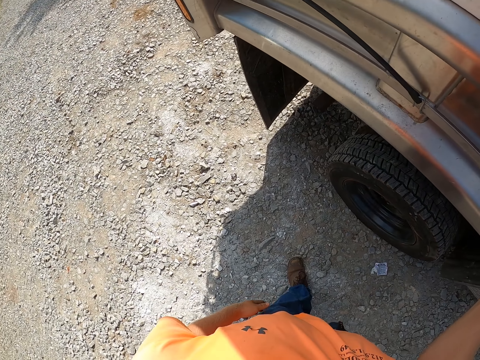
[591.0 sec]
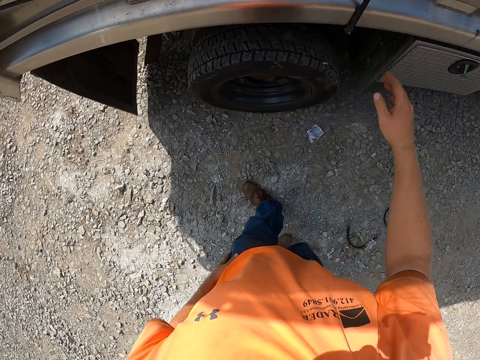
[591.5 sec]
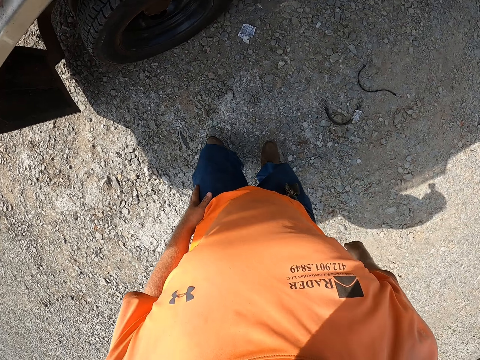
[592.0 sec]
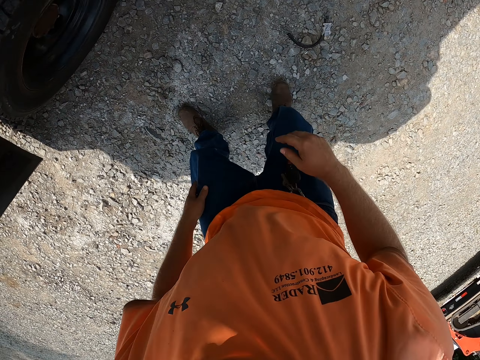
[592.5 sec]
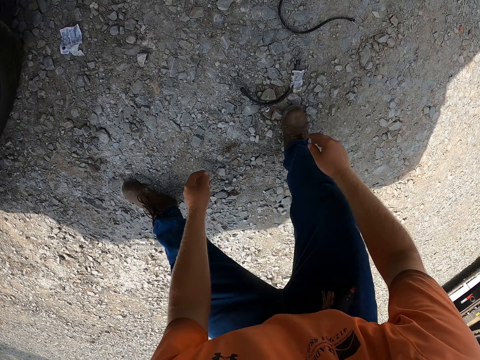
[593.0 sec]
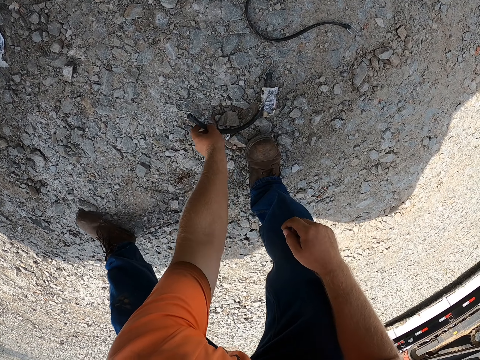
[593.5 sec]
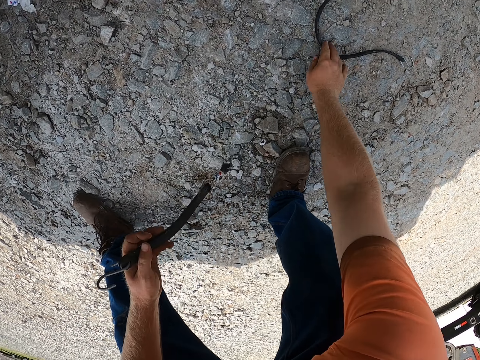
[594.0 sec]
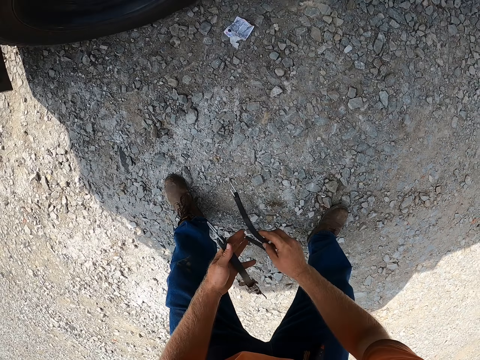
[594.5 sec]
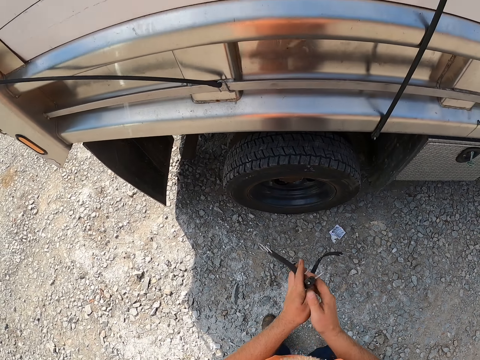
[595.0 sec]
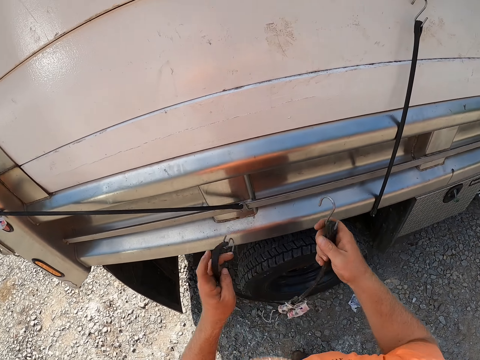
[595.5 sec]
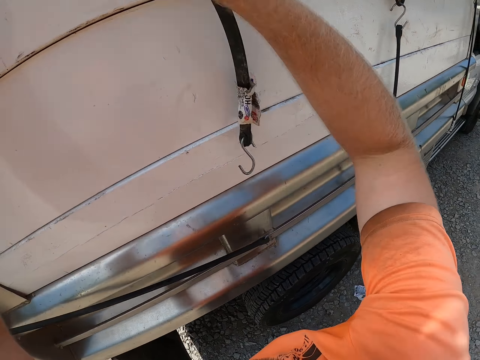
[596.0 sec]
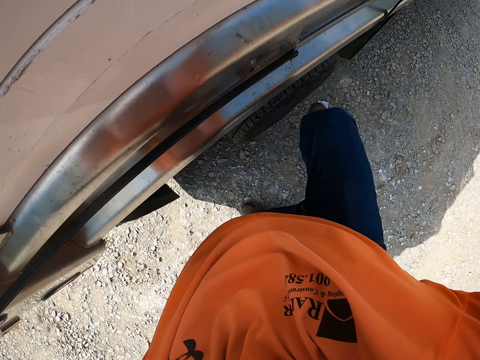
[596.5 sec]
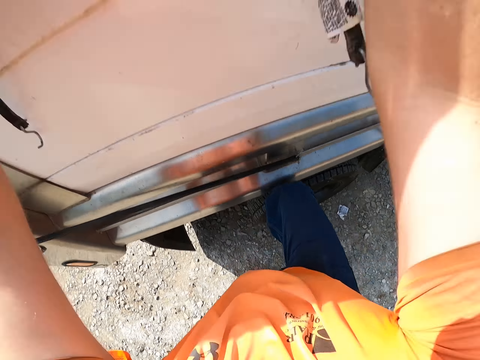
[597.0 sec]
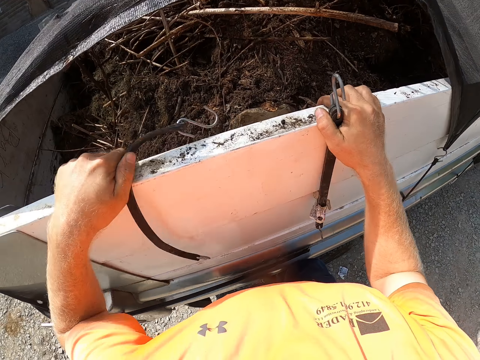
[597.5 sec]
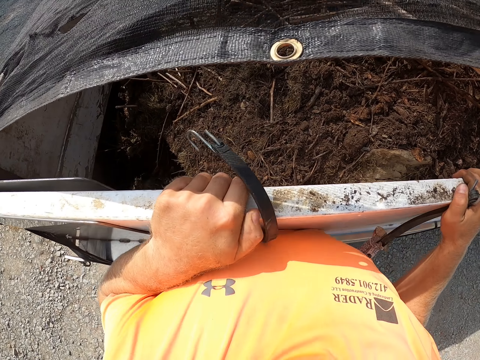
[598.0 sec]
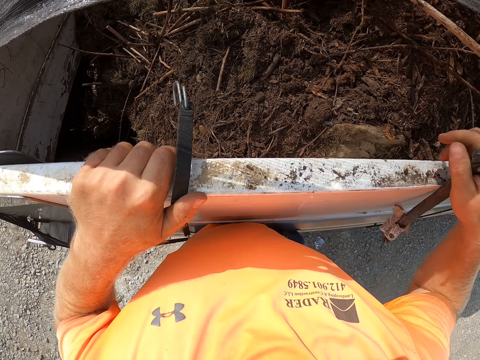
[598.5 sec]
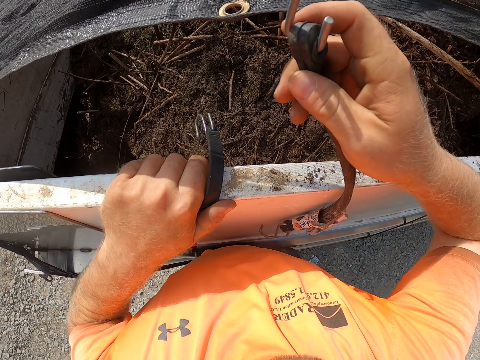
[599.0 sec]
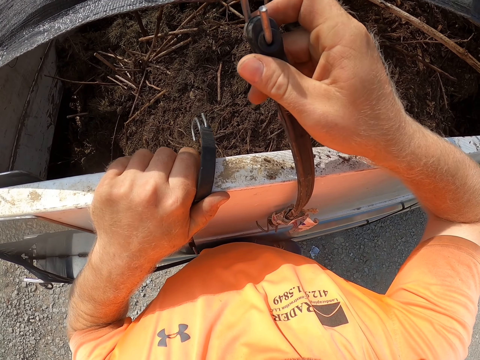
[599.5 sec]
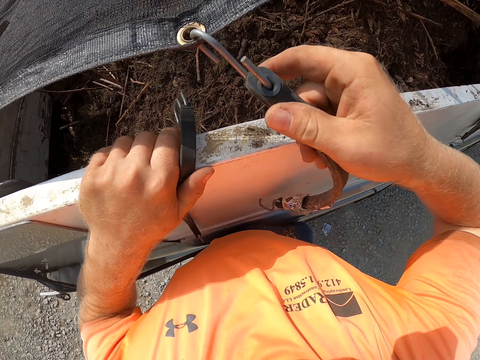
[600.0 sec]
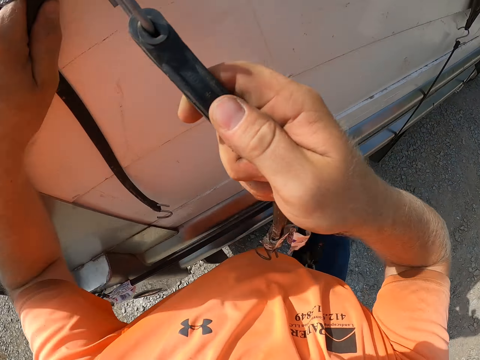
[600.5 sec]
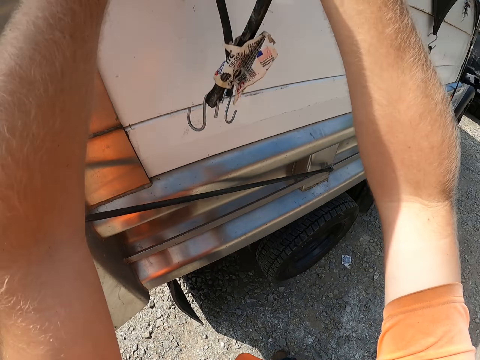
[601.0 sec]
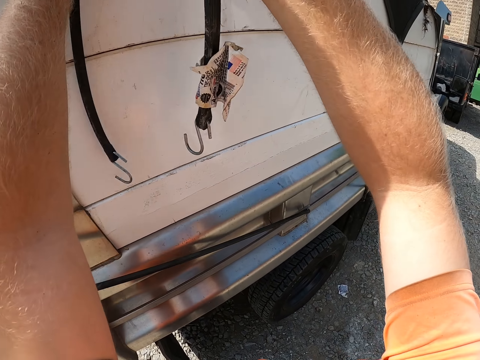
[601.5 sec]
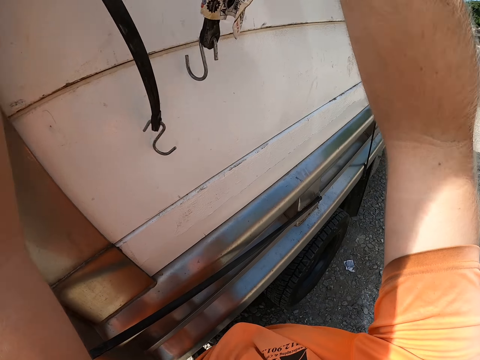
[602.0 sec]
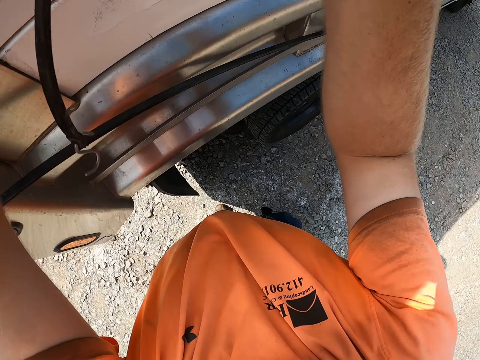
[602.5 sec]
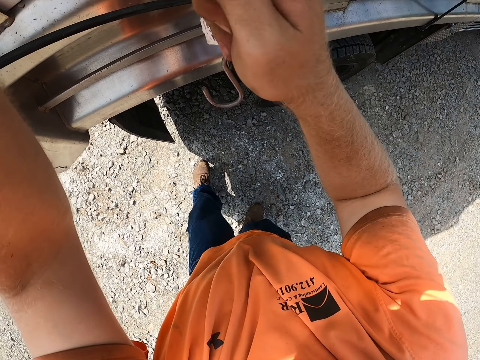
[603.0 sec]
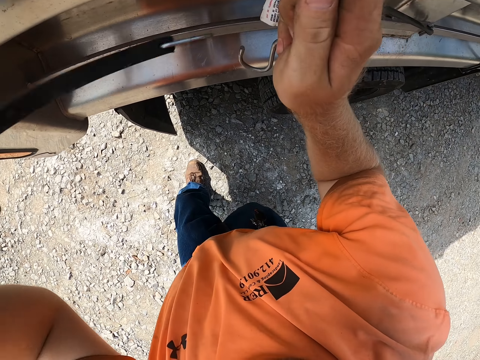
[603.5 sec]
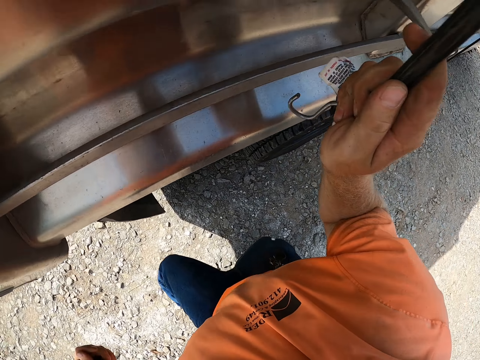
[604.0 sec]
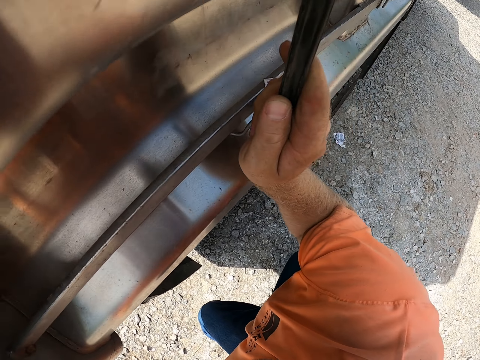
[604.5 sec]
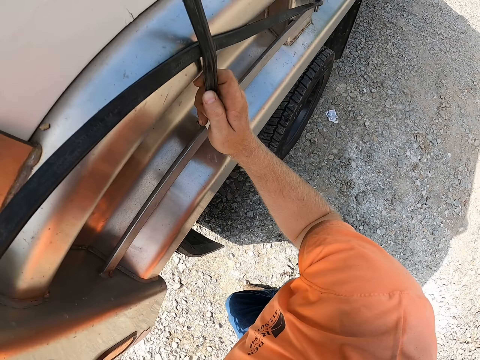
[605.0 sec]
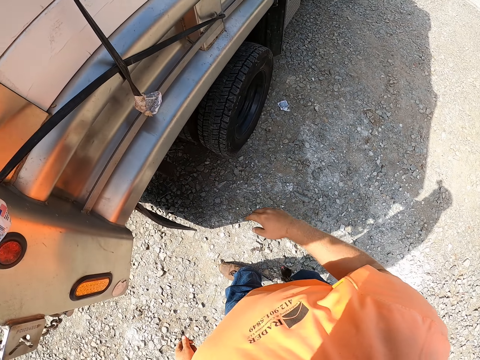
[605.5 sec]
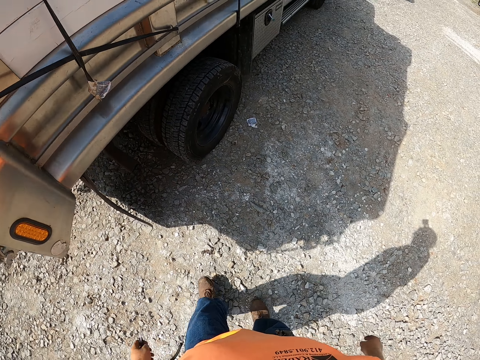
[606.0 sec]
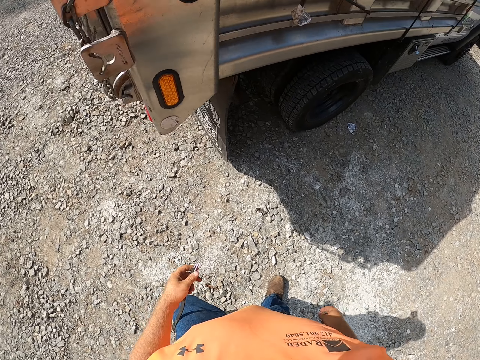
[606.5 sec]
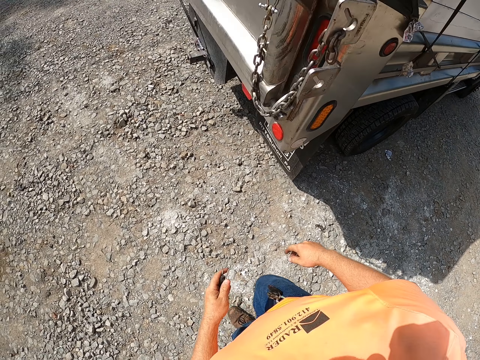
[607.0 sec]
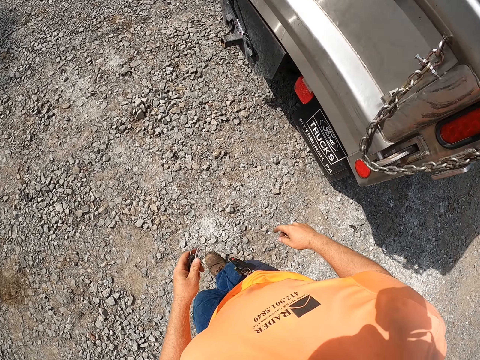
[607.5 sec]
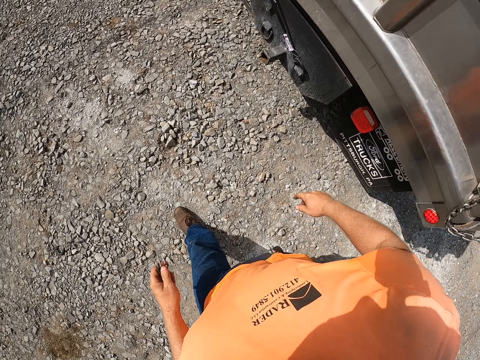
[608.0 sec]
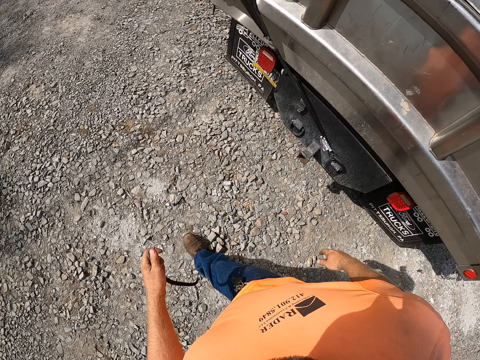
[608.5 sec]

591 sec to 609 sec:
The camera wearer picks a rope on the floor with his left hand. He picks a rope on the floor with his right hand. He passes the rope in his right hand to his left hand. He climbs the truck. He hooks the rope in his right hand on the net on the truck. He jumps down and pulls the rope with his right hand. He hooks the rope in his right hand on the truck. He walks around the truck.

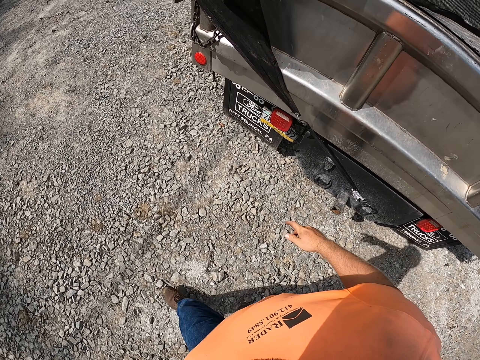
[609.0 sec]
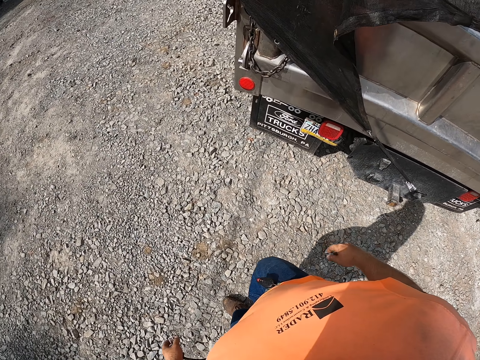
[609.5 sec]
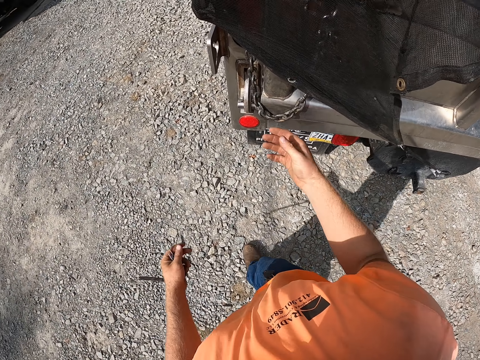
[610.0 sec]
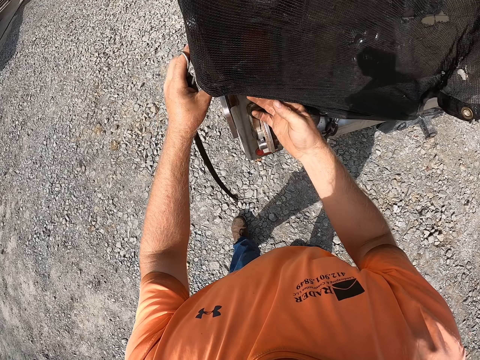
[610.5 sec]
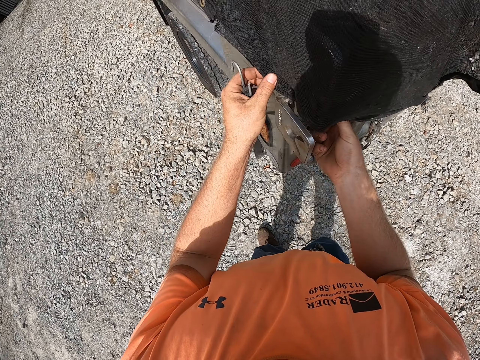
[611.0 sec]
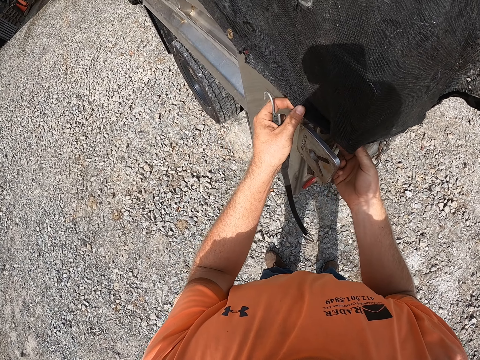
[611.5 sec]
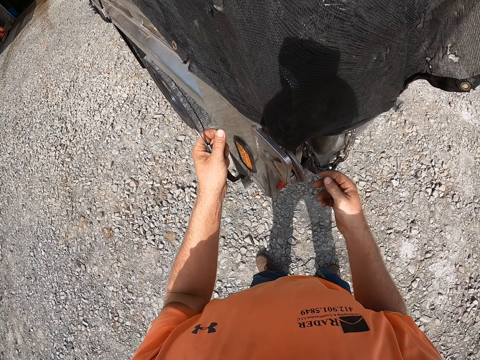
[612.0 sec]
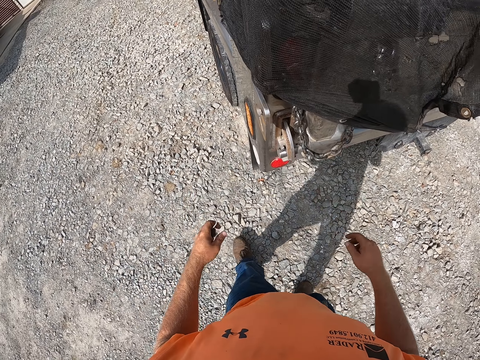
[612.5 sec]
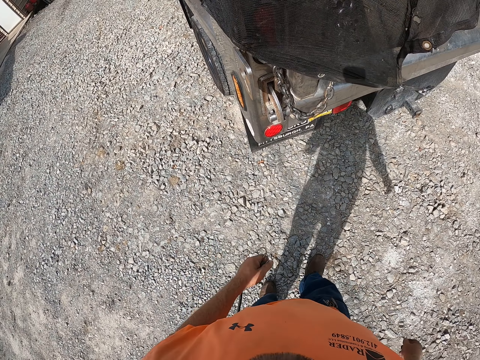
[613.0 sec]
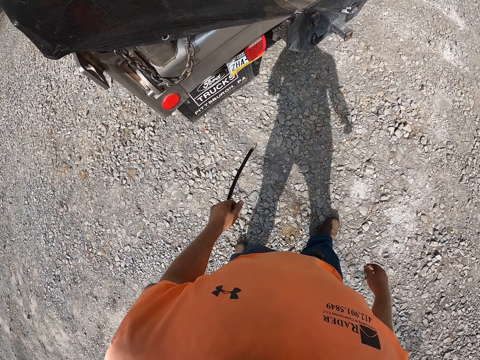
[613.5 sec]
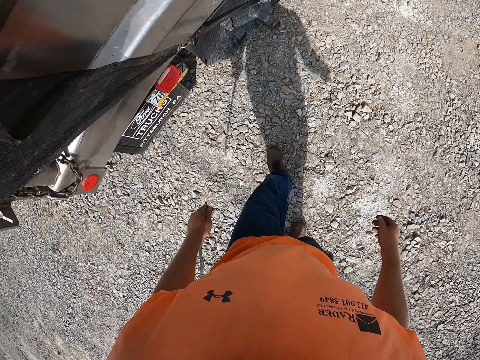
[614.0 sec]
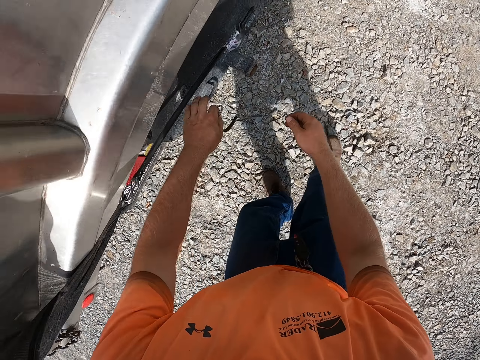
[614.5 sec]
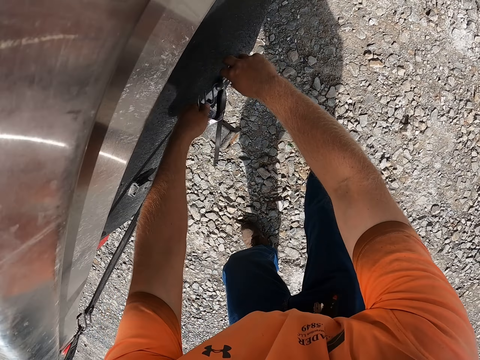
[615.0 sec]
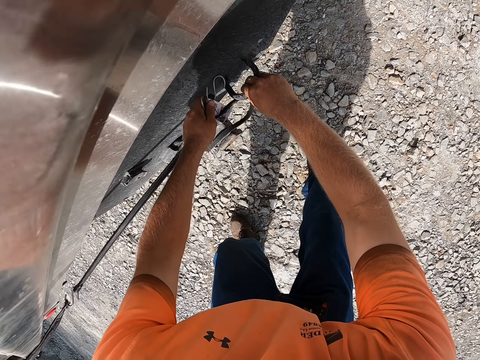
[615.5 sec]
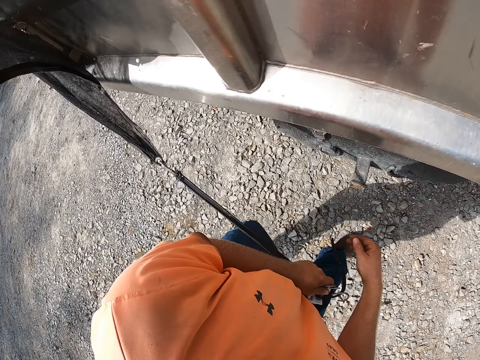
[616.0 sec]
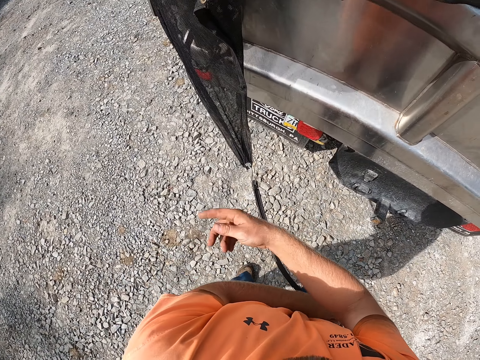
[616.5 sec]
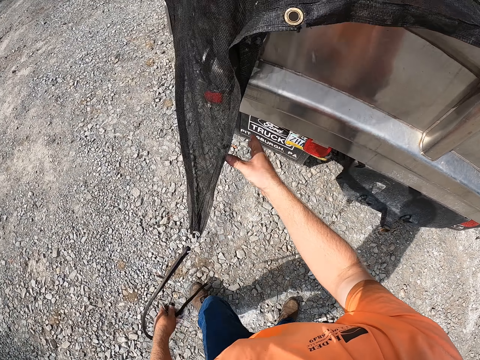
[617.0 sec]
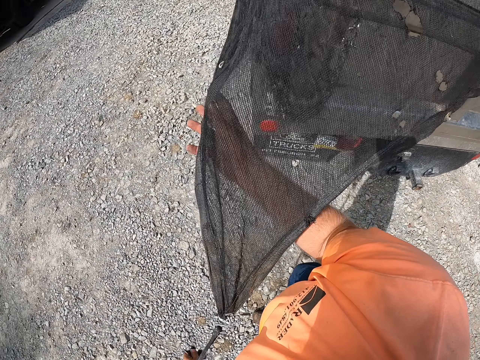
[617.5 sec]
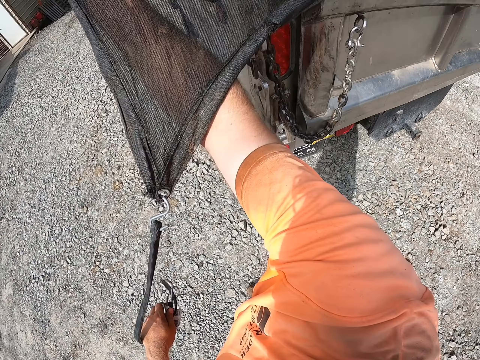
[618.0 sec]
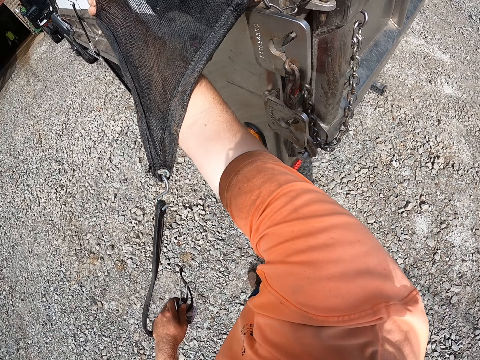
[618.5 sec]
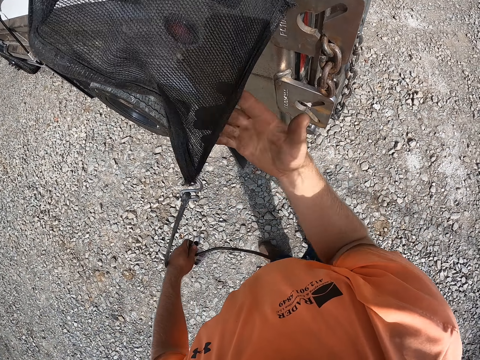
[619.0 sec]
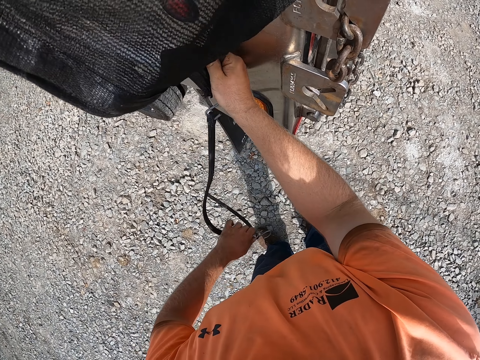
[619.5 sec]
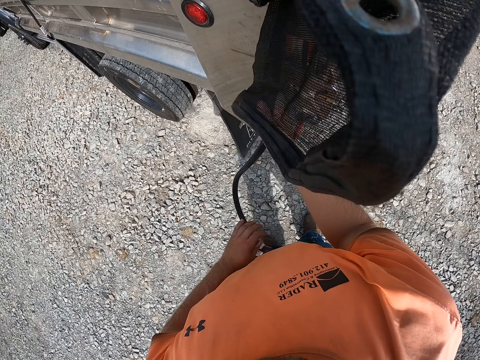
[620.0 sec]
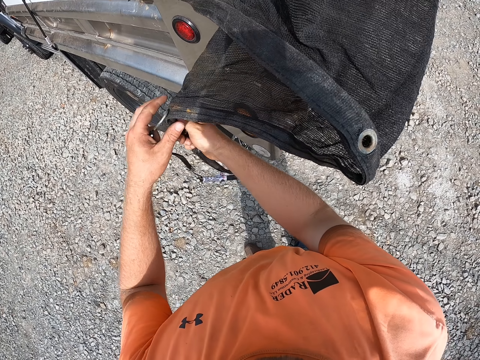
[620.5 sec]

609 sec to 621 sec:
The camera wearer pulls the net on the truck with both hands. He touches the canvas on the truck. He unhooks a rope from the truck with both hands. He moves the canvas. He pulls the net on the truck with both hands.
